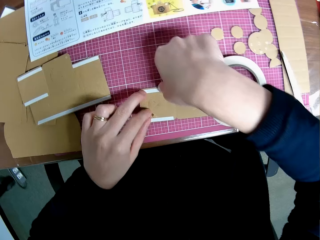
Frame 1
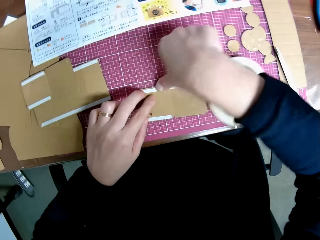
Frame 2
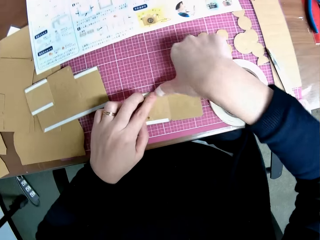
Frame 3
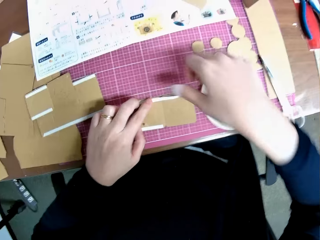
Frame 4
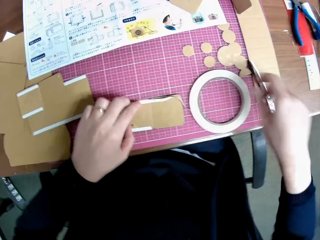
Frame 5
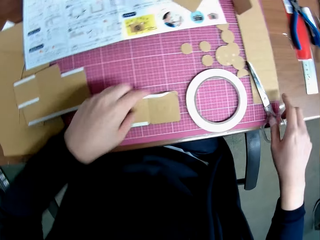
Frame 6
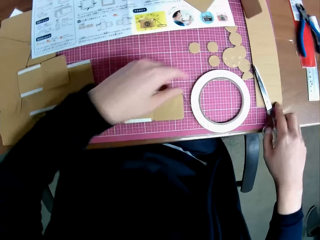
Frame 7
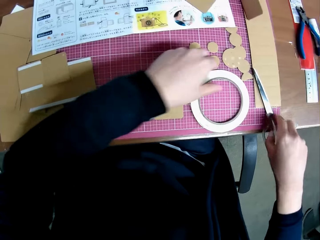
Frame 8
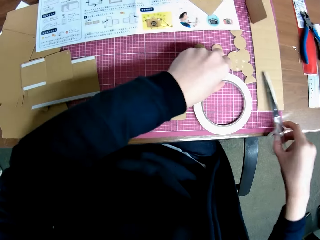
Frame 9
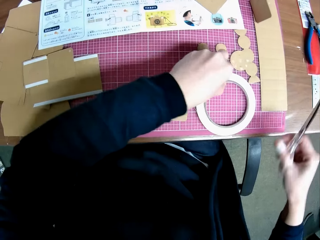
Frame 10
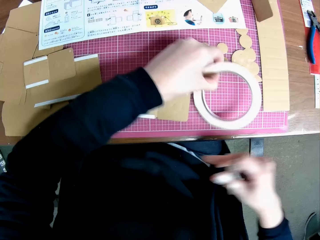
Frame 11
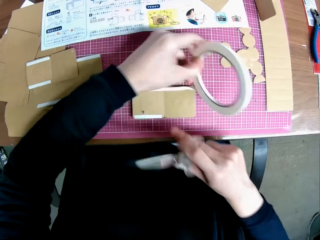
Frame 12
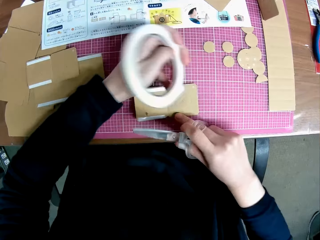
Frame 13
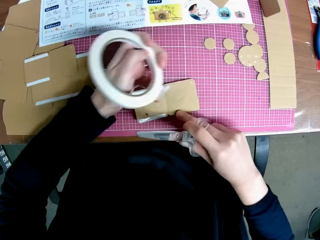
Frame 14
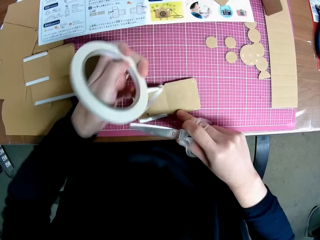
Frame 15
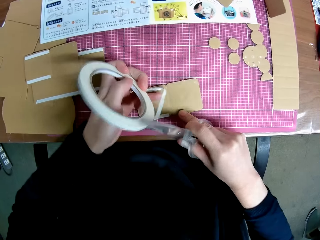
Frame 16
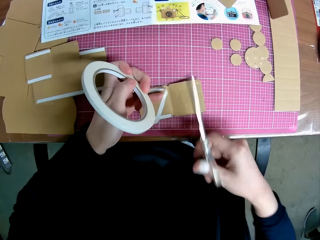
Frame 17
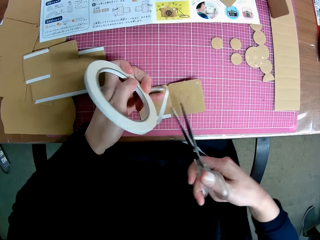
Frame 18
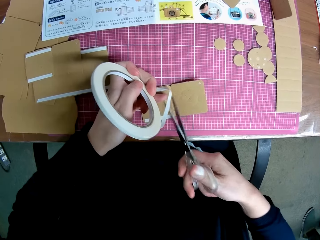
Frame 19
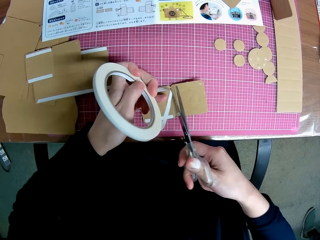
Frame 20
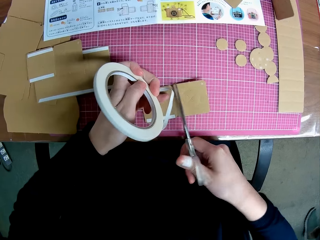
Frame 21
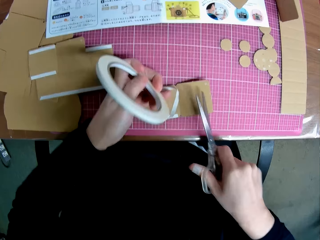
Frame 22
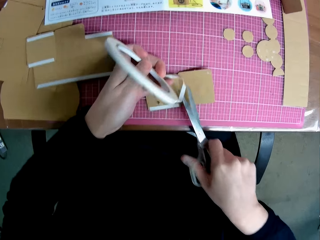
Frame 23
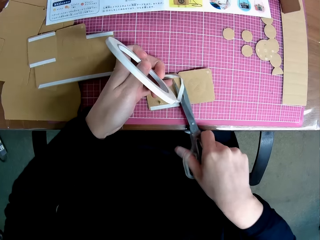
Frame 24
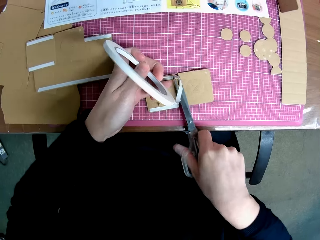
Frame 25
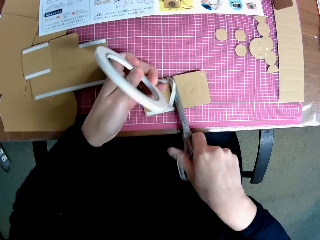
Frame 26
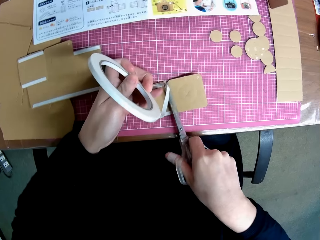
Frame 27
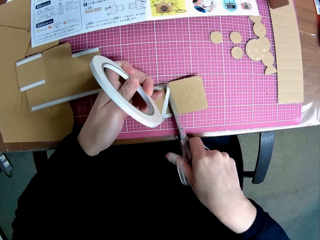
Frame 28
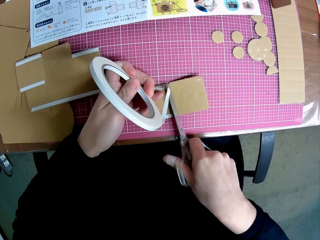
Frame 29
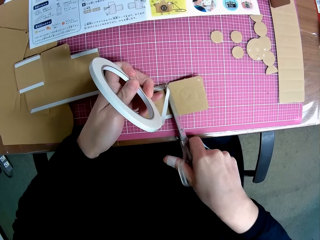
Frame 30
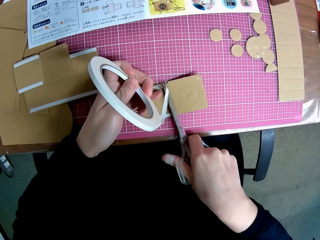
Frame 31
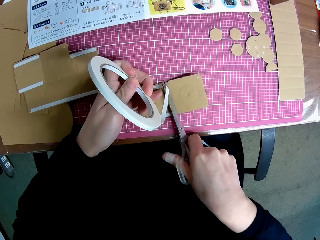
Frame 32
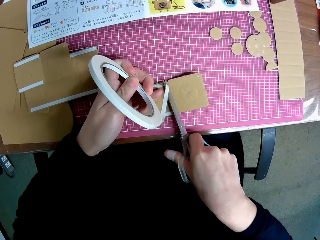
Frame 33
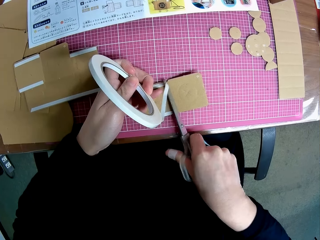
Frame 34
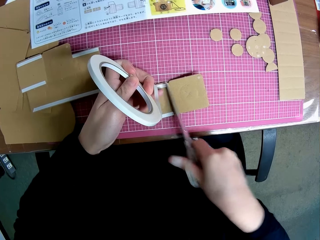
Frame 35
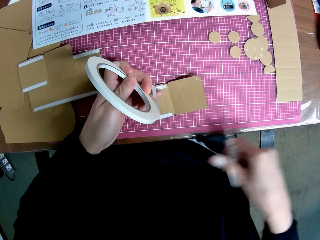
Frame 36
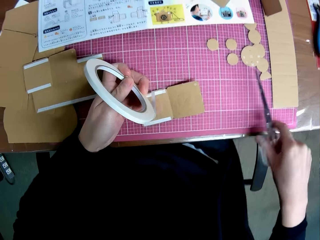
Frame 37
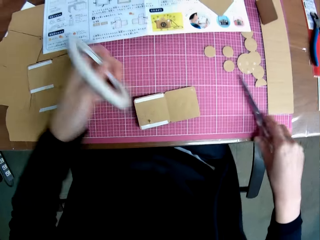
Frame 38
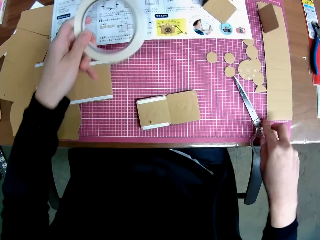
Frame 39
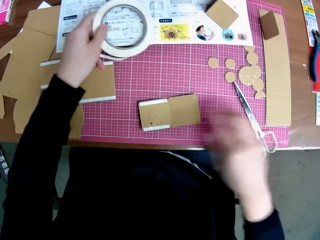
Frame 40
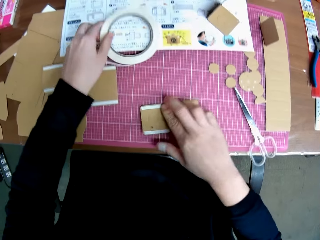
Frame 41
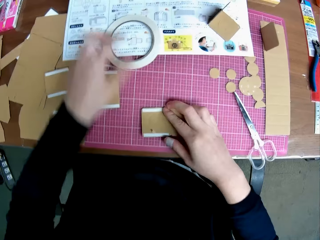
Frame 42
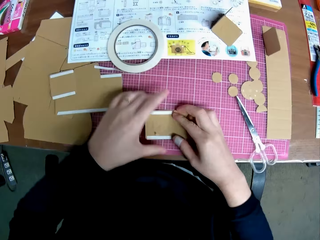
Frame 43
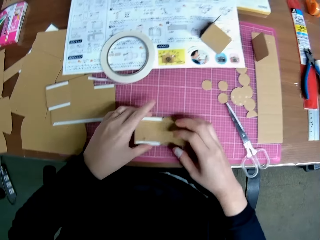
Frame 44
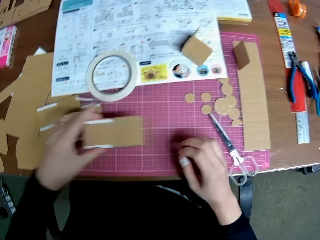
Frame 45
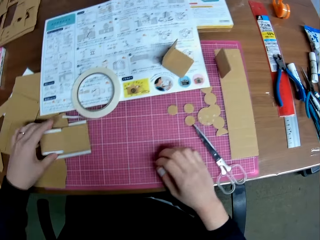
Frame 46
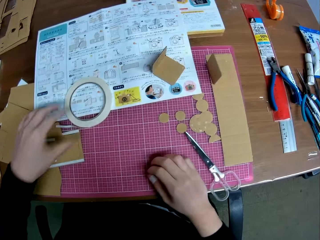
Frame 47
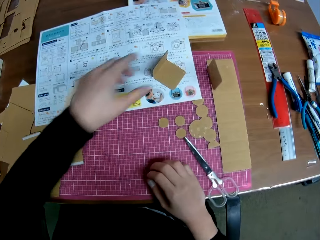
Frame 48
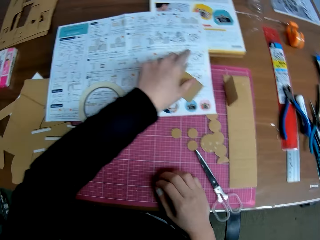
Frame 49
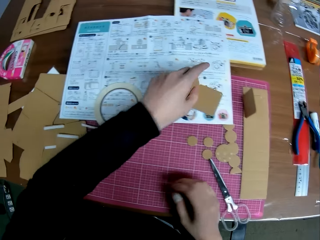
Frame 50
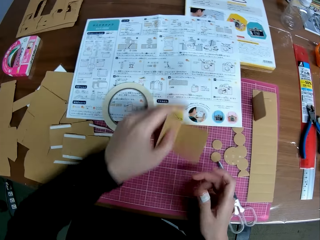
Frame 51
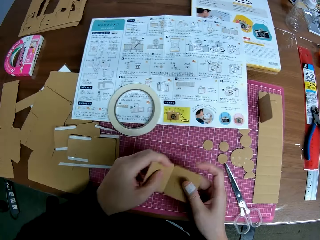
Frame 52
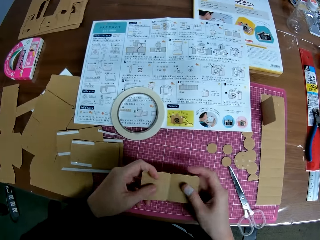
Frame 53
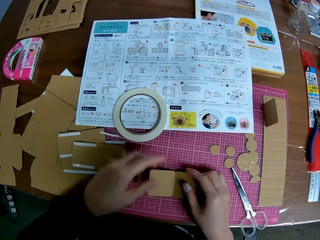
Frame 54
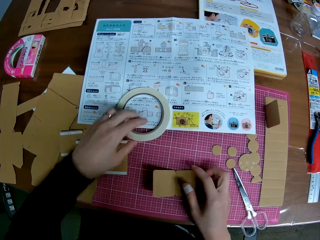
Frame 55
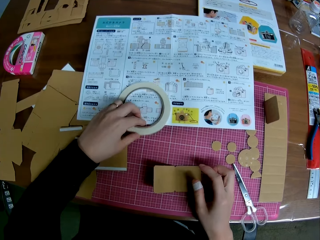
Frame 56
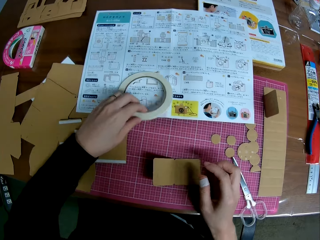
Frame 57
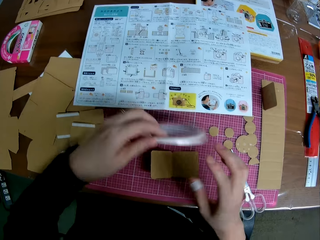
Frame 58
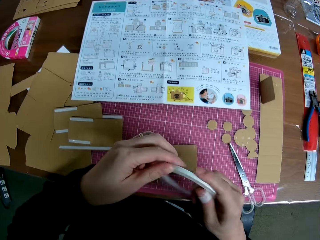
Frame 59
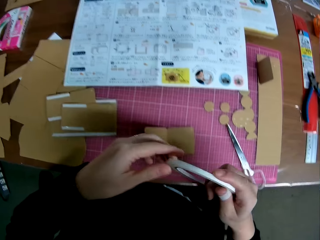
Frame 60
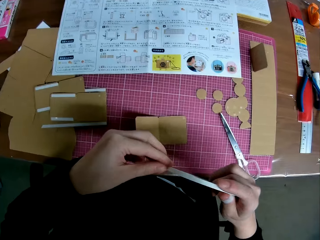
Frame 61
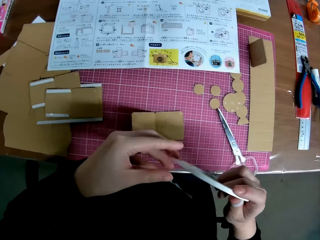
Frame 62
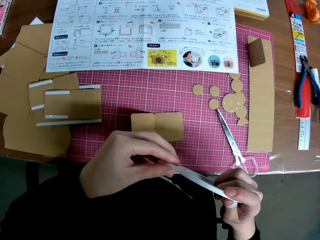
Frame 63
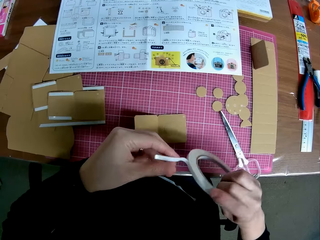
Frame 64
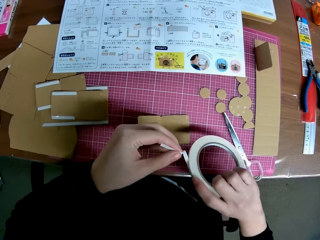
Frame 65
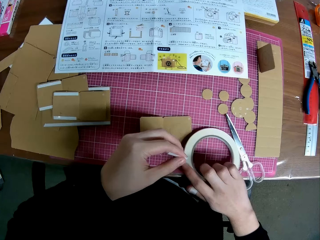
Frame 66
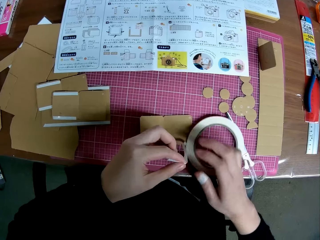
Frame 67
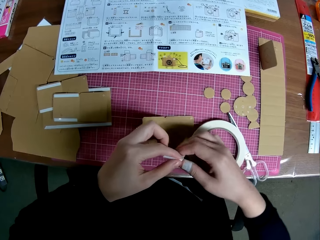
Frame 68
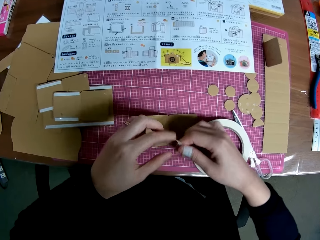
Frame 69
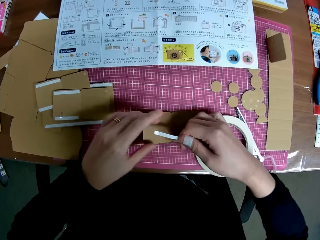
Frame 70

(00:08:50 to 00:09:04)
The camera wearer picks up the pair of scissors with his right hand. He picks up the tape with his left hand. He holds down the carved shape with his right hand. He cuts the tape with the pair of scissors. He drops the pair of scissors on the table. He drops the tape on the table. He picks up the carved shape on the table with his left hand. He drops the carved shape on the table. He picks up another folded carved shape on the table with his left hand. He straightens the folded carved shape with both hands. He drops the carved shape on the table. He picks up the tape on the table with his left hand. He passes the tape to his right hand. He drops the tape on the table with his right hand.

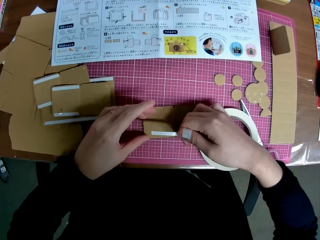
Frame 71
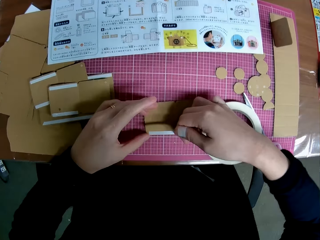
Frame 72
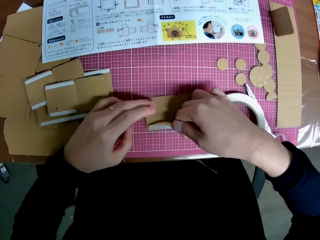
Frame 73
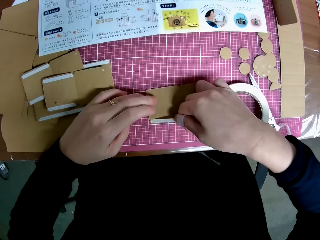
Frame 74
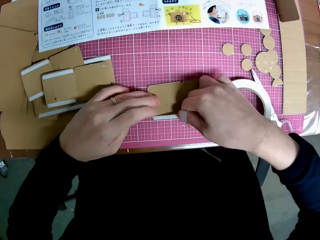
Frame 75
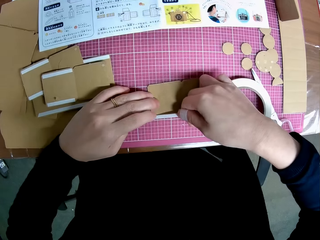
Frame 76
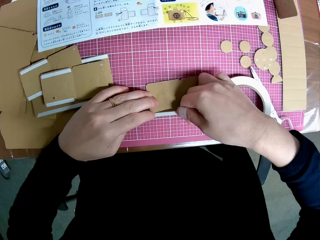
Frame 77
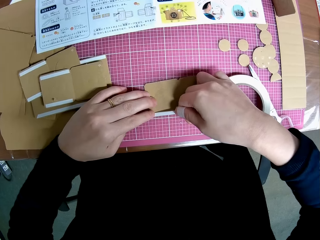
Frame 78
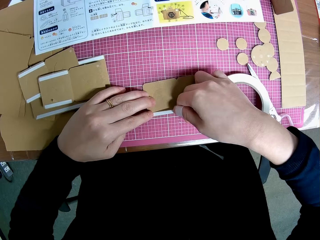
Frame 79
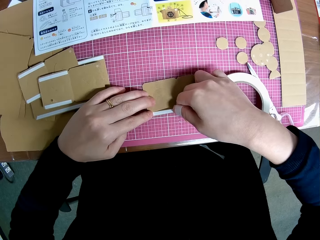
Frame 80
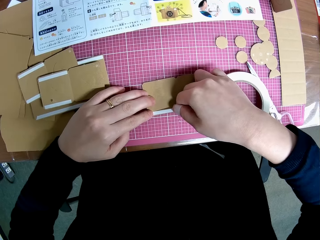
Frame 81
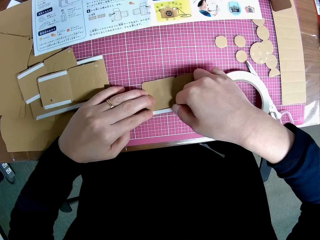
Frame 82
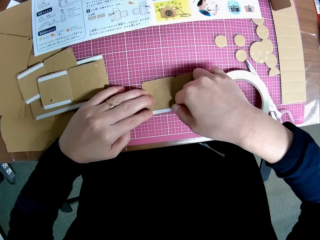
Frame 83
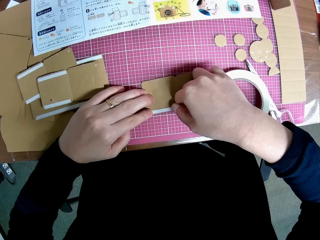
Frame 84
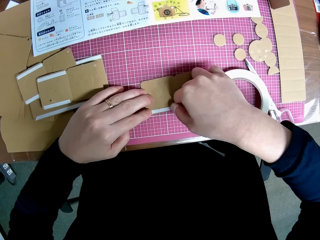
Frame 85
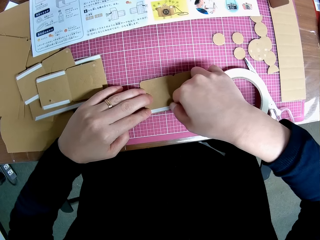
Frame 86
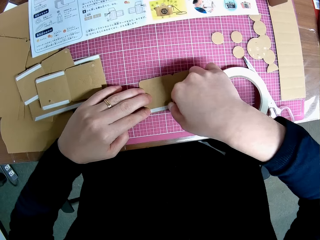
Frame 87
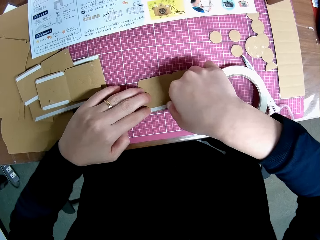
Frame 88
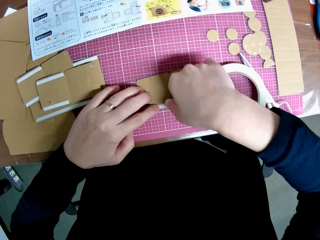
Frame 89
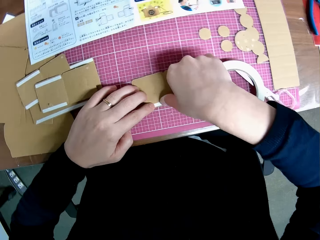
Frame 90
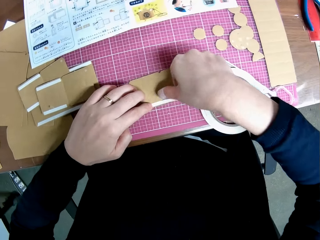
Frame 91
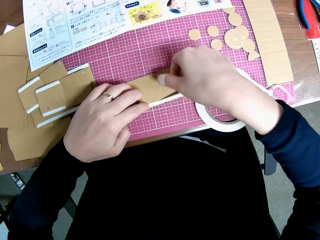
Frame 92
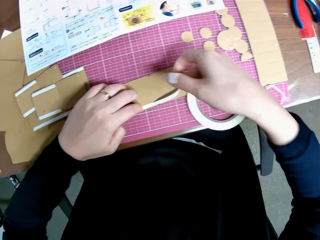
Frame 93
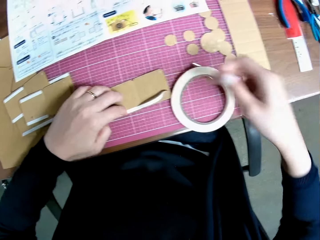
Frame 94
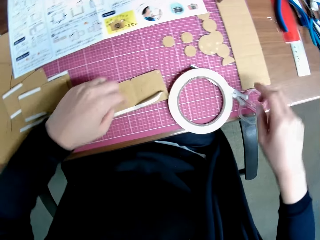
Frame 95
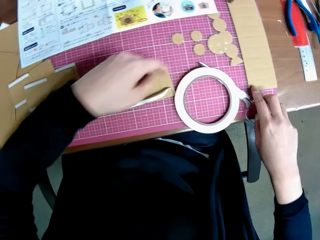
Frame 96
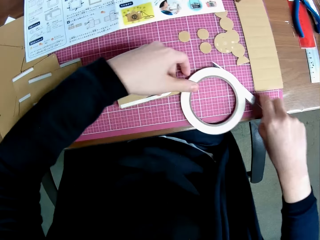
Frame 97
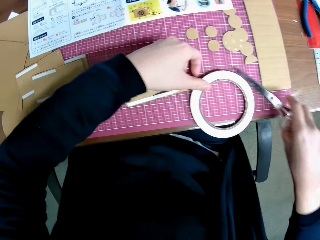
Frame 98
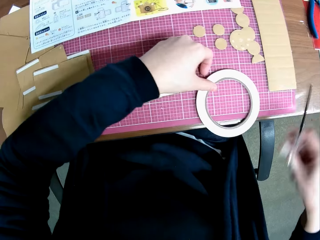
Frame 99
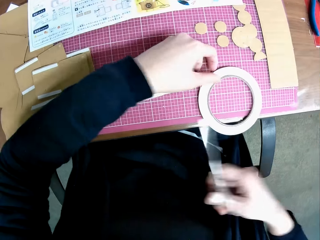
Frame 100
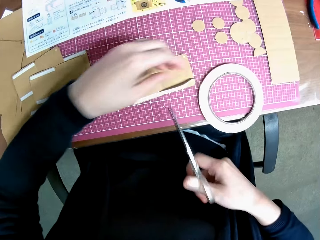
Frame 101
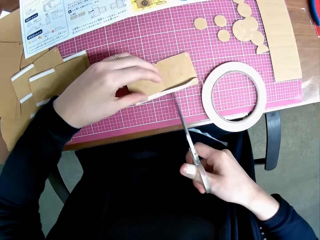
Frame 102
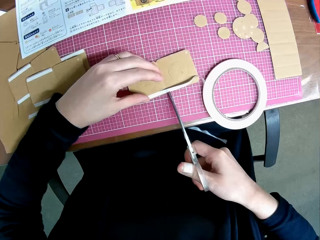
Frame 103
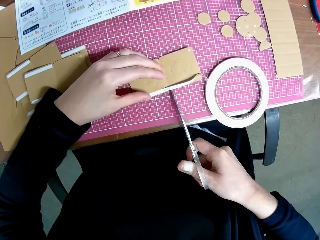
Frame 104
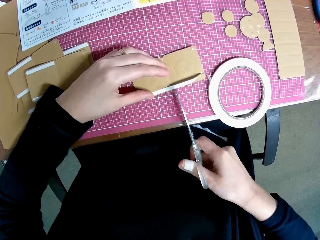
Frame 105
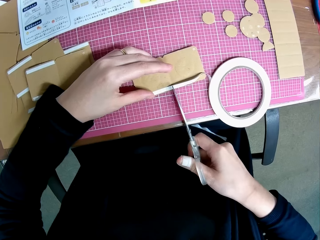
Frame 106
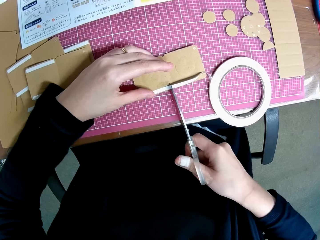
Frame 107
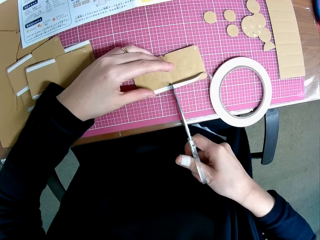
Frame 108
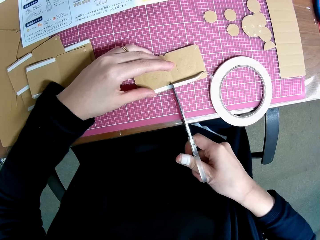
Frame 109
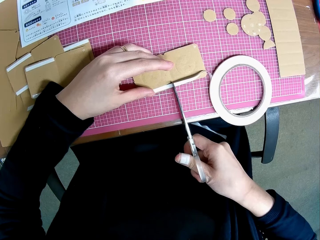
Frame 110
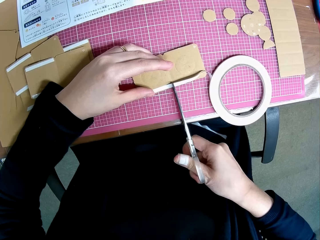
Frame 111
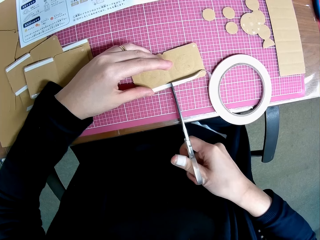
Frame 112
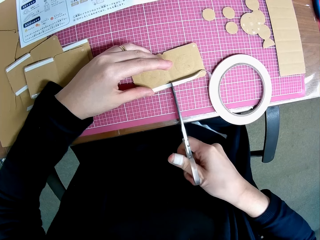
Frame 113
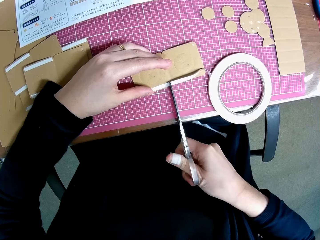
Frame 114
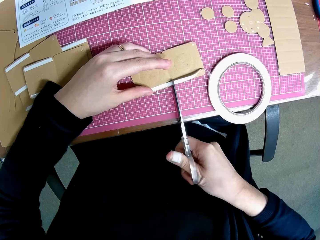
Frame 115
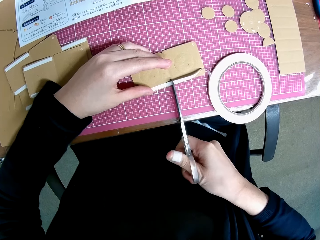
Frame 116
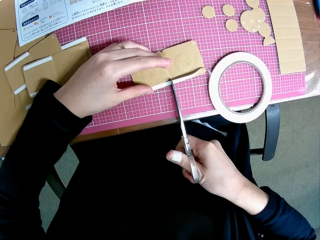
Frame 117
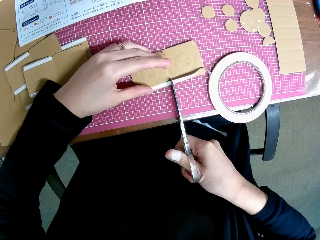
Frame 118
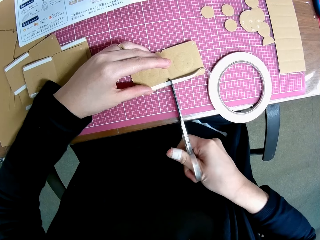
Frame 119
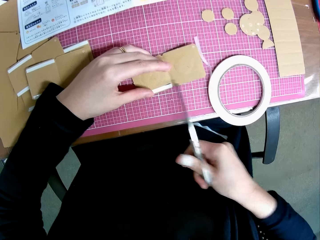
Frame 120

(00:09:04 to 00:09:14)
The camera wearer tapes the carved shape with the tape. He picks up the pair of scissors on the table with his right hand. He cuts the tape with the pair of scissors.
